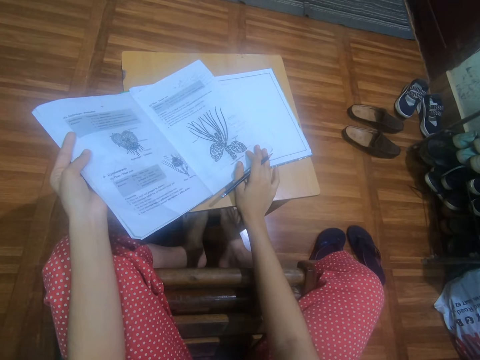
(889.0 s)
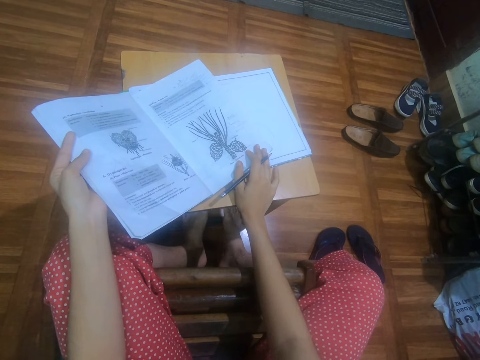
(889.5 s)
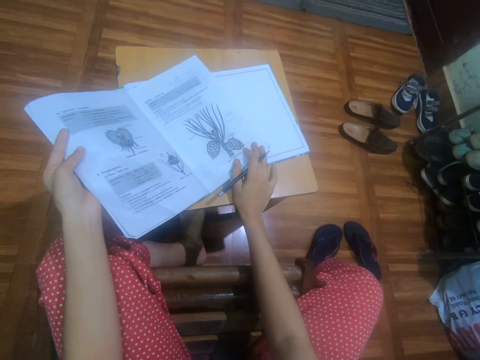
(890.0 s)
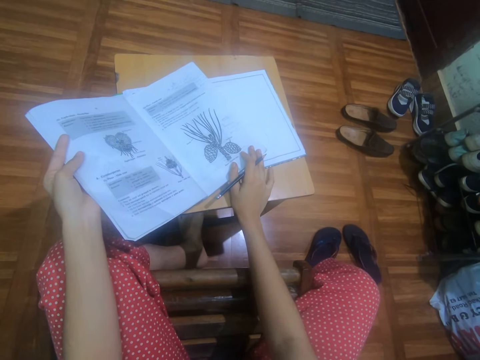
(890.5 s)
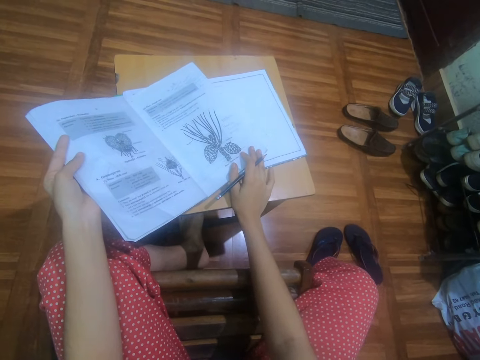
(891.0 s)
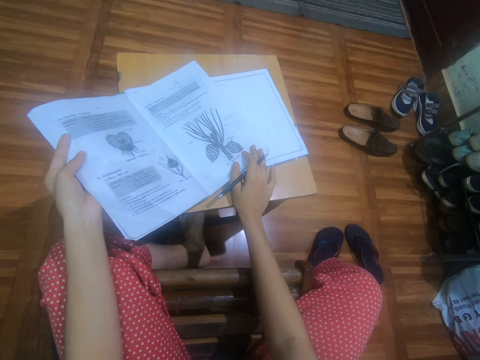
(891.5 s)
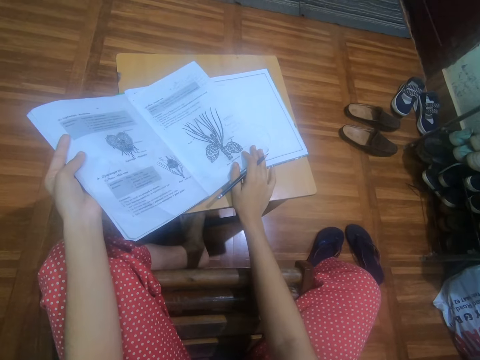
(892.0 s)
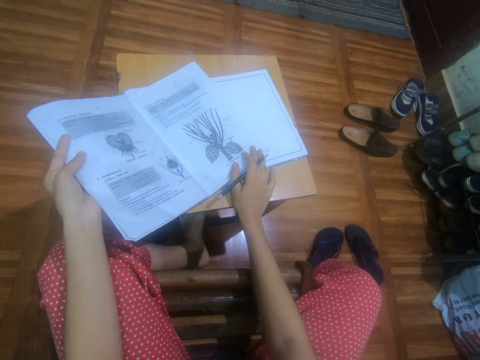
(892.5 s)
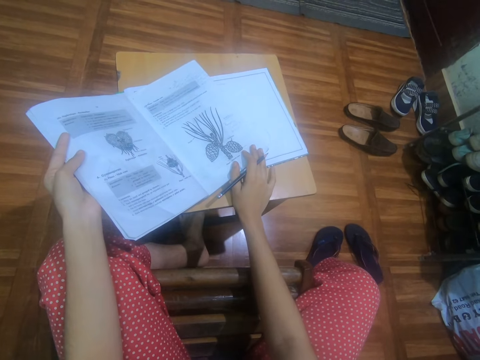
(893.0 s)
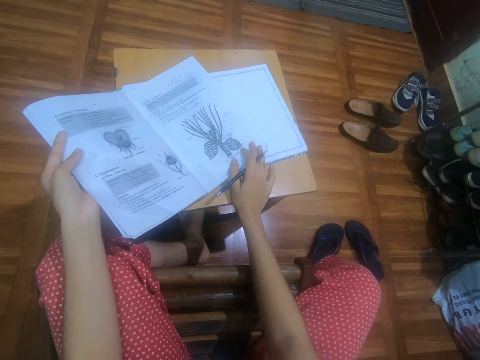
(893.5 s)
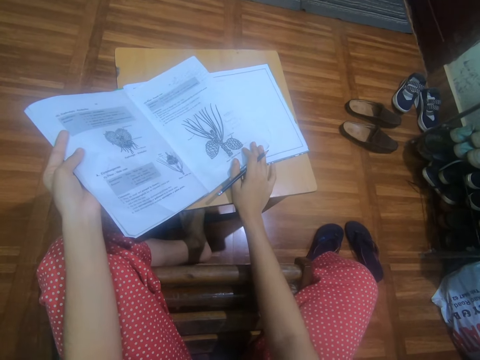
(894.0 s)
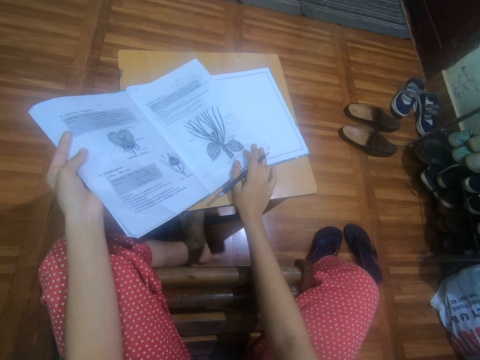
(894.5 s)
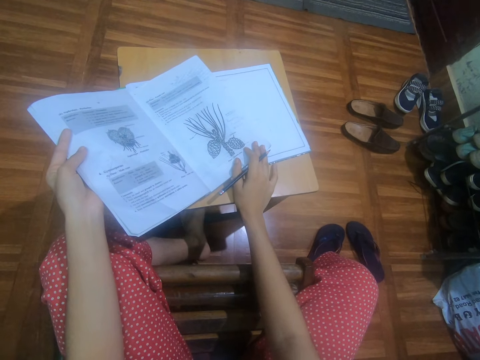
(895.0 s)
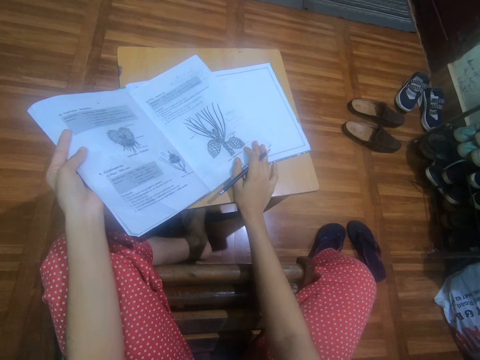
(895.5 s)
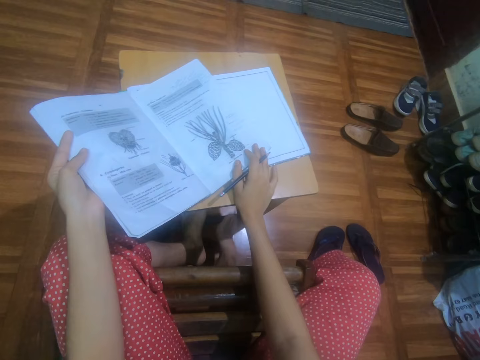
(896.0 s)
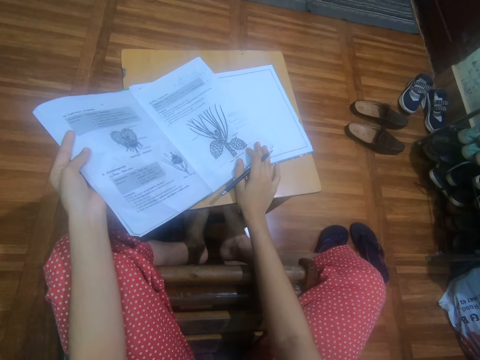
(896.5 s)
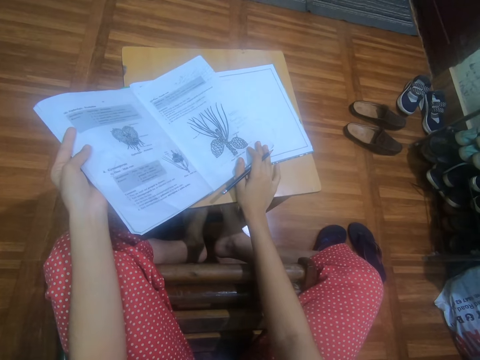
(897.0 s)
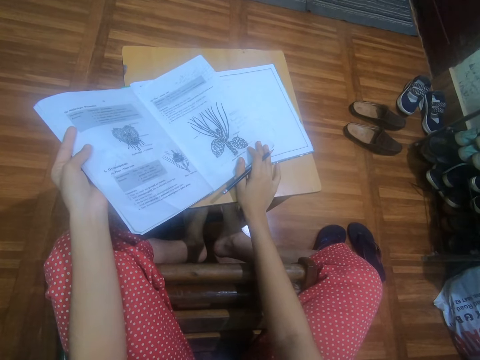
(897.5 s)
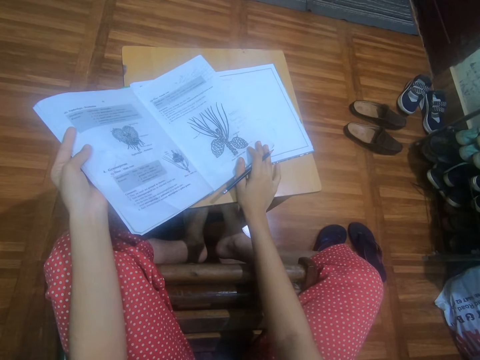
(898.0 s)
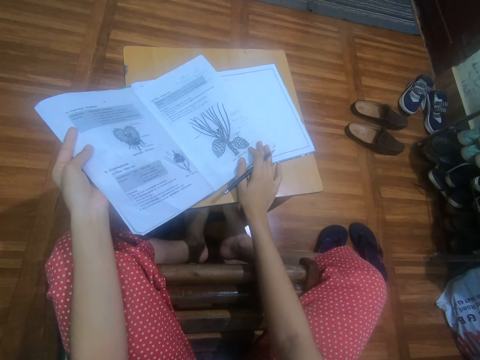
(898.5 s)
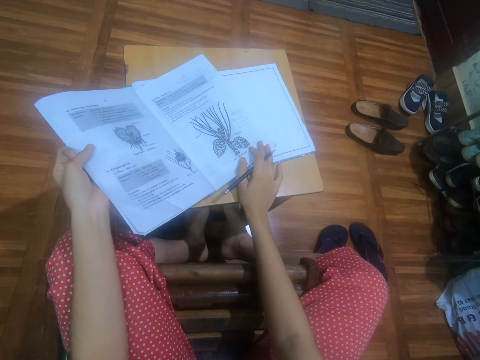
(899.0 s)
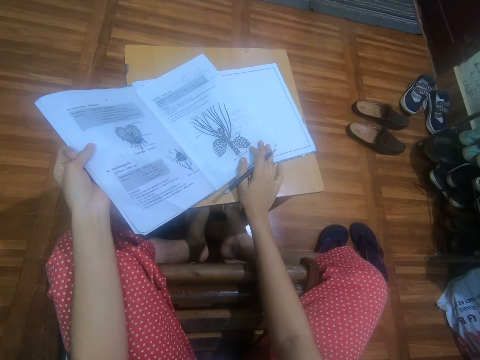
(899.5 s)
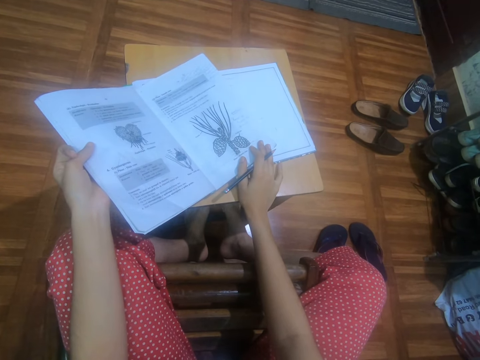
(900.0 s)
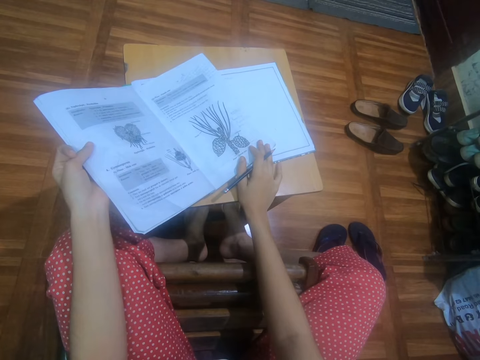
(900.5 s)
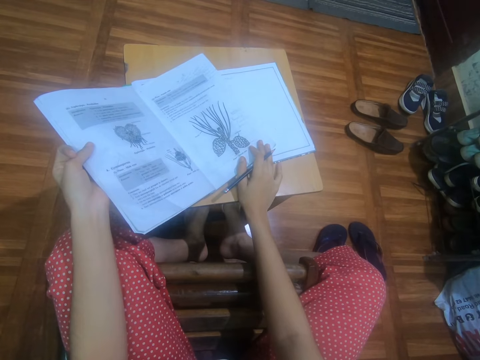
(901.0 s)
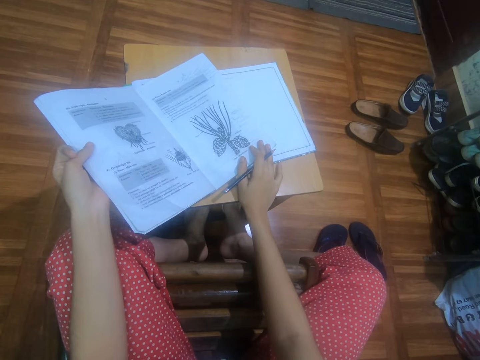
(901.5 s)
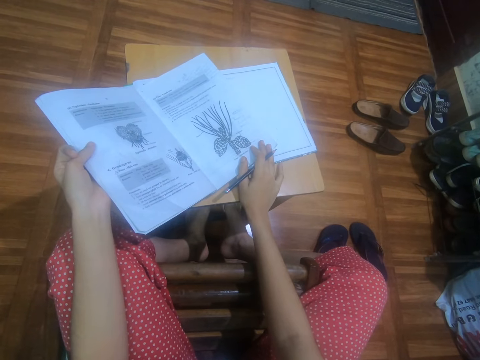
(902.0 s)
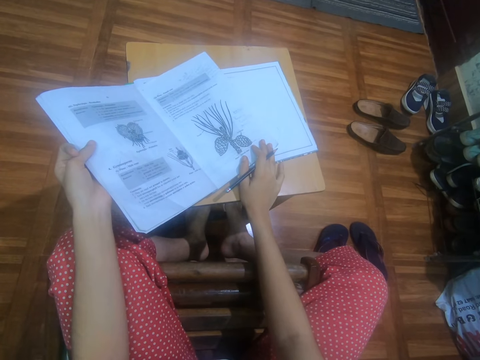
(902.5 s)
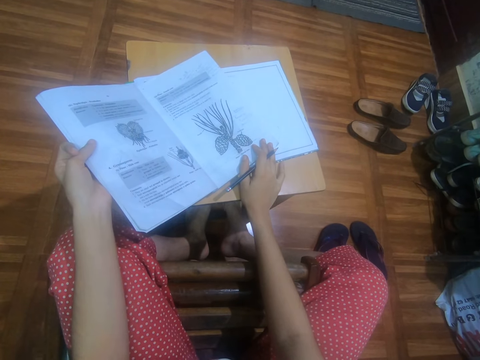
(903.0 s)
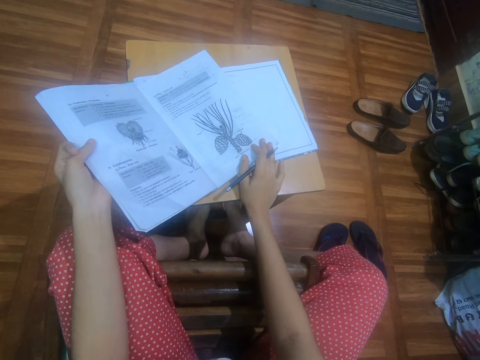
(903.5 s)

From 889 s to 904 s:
The camera wearer places her right leg on the floor. She removes the right leg from the table. She places the right leg on the table. She returns the right leg from the table.

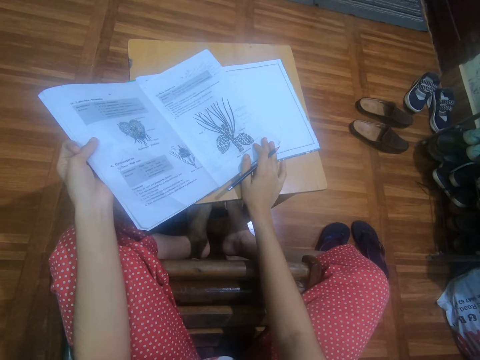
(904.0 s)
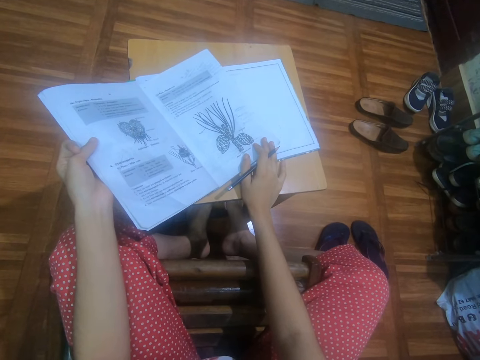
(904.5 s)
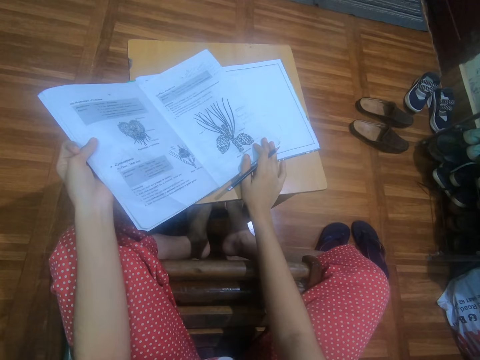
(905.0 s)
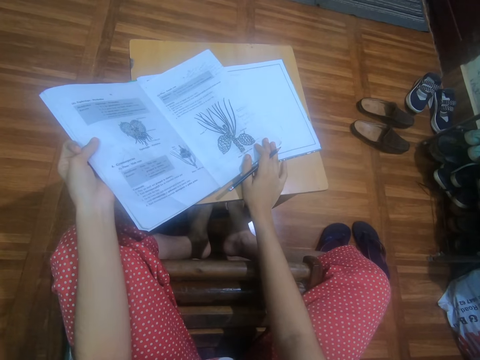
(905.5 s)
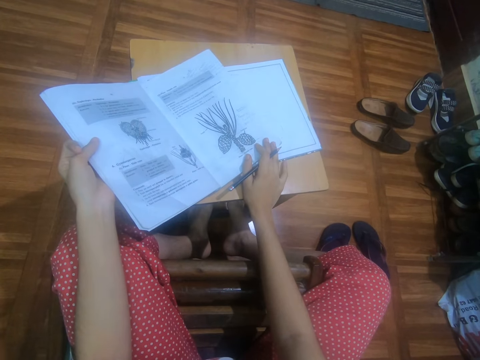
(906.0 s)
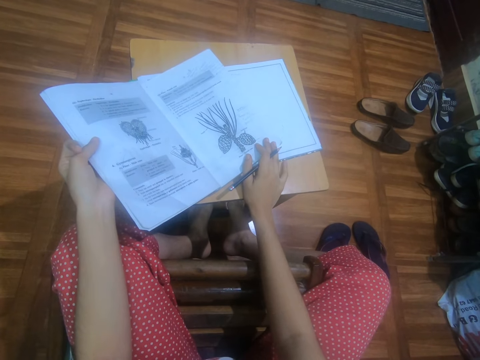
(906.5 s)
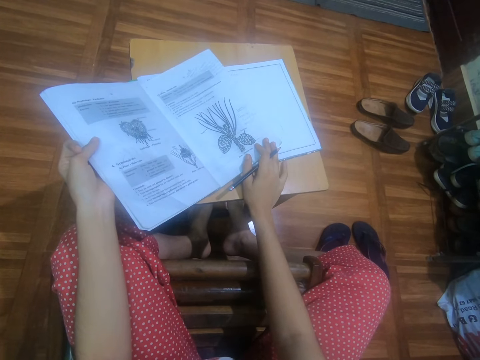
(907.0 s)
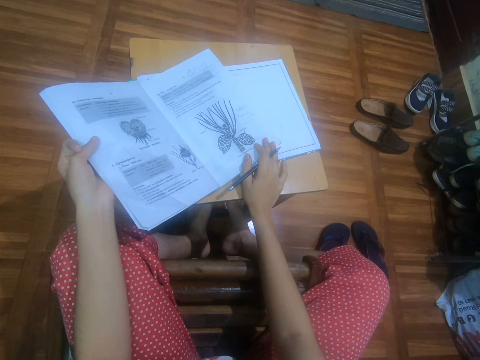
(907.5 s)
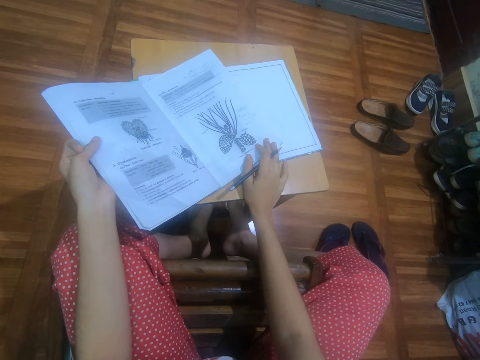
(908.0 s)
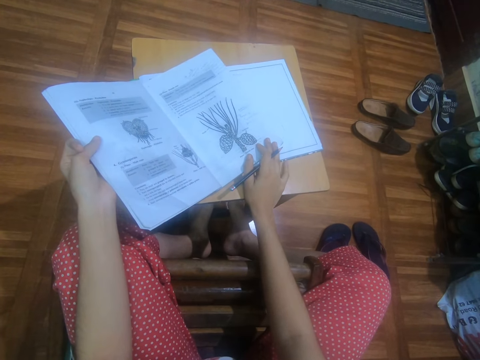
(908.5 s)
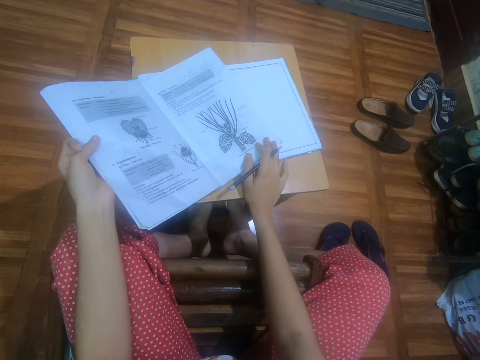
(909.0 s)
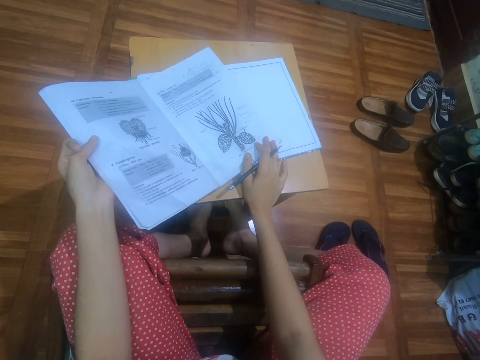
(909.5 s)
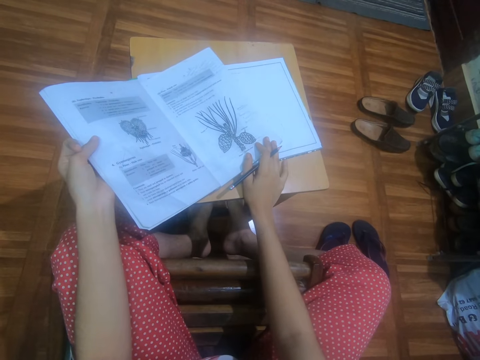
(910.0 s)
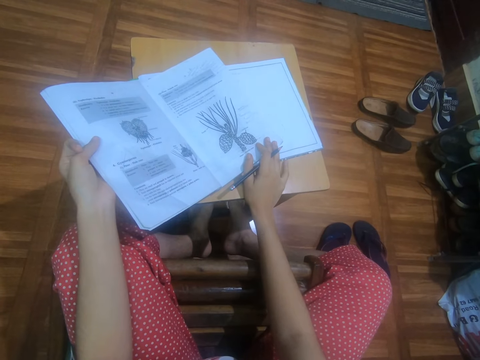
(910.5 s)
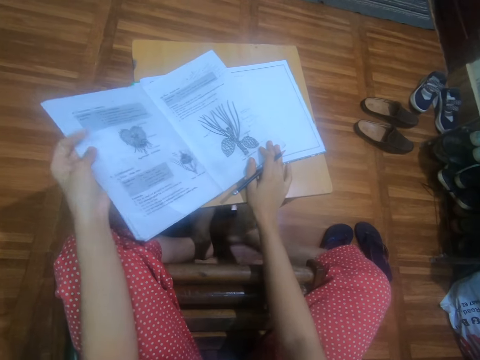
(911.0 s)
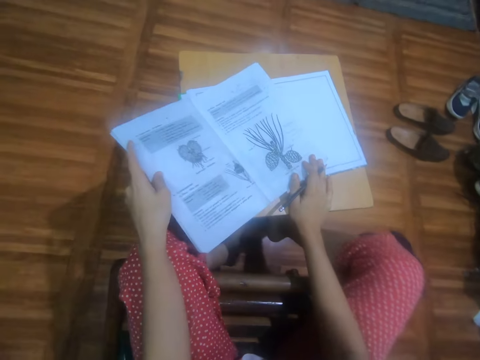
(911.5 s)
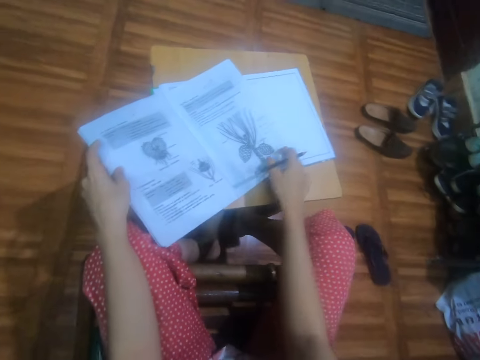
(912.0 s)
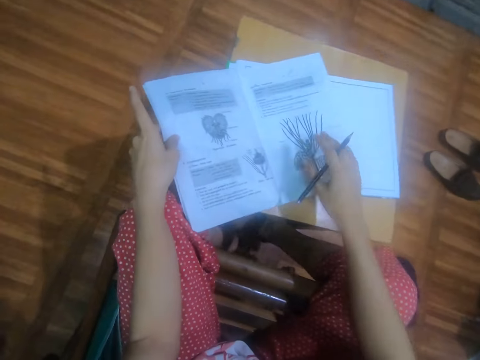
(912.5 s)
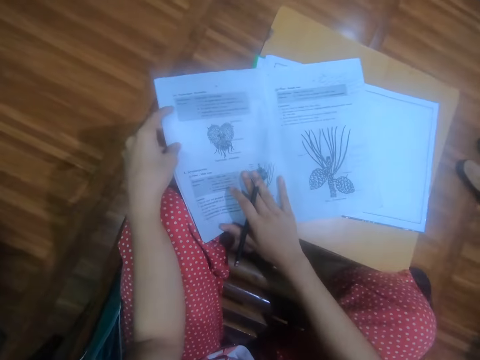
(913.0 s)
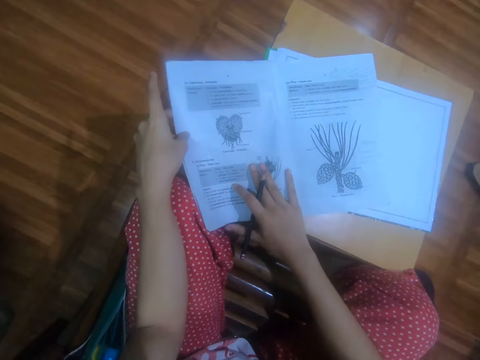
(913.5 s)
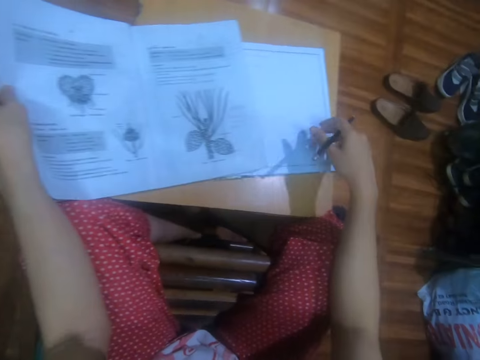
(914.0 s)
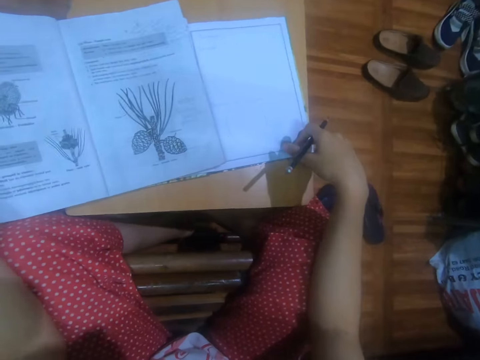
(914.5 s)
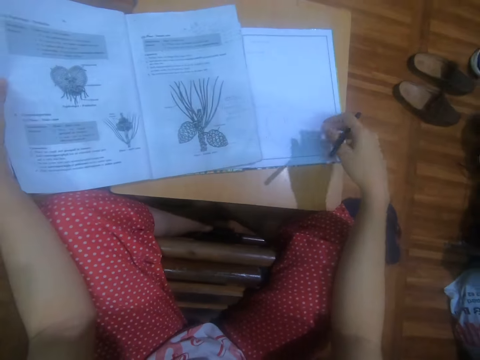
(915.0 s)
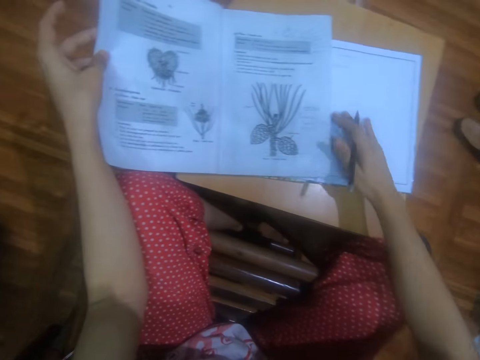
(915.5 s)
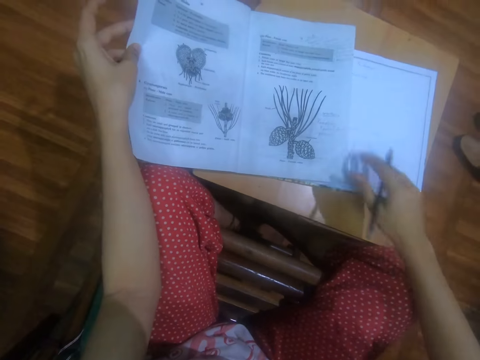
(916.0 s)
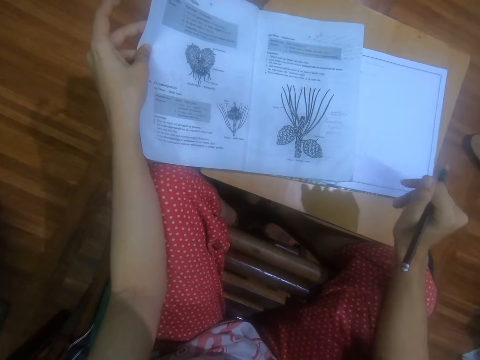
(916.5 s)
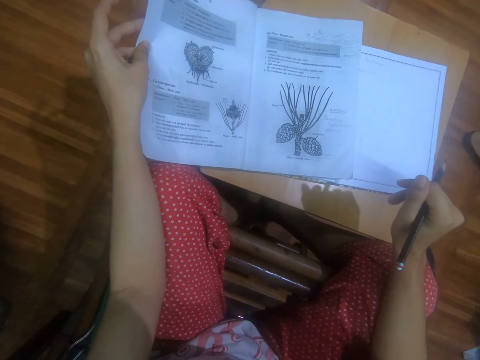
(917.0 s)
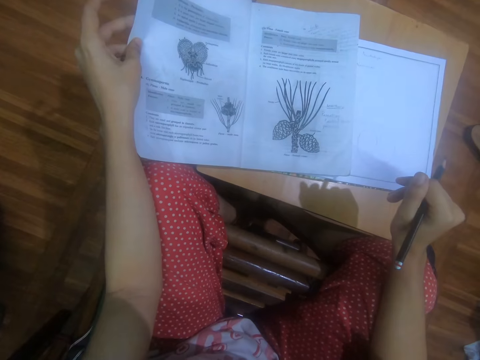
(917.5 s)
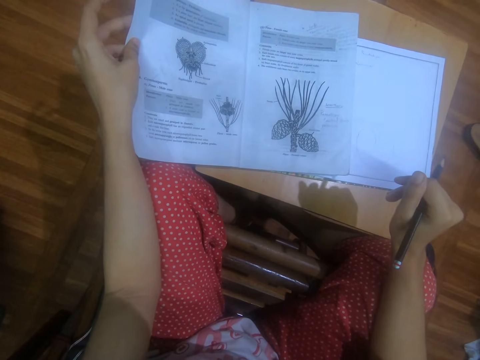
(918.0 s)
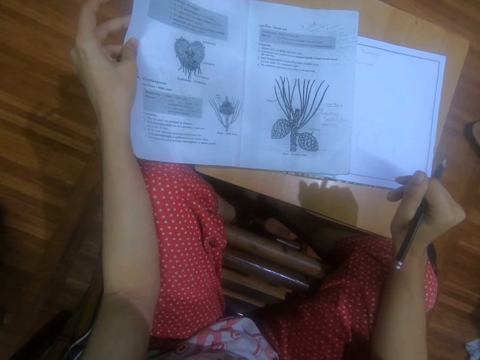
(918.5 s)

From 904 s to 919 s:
The camera wearer looks at the inside of a book. She moves the table on the floor with her legs. She removes her right hand from the table. She places her right hand on the textbook in her left hand. She removes her hand from the textbook in her left hand. She places her right hand on the drawing book on the table. She cleans the drawing book on the table with her right hand. She places her right hand on her right leg.
